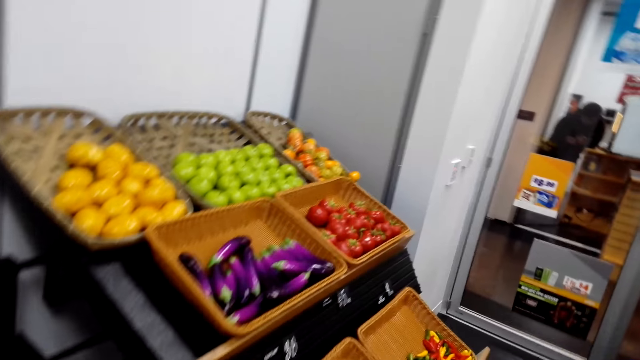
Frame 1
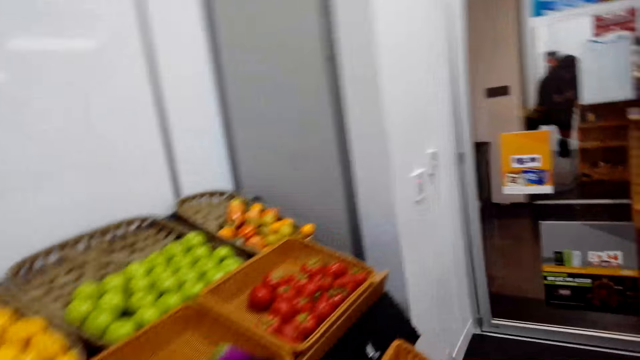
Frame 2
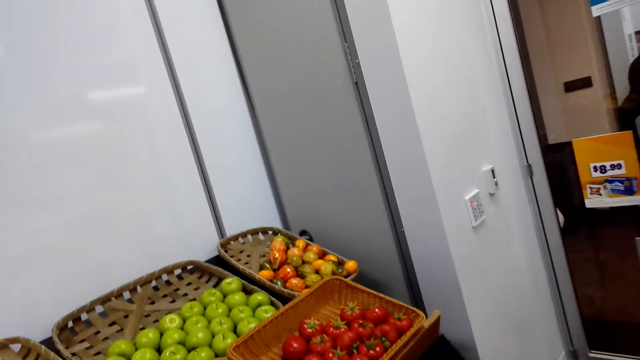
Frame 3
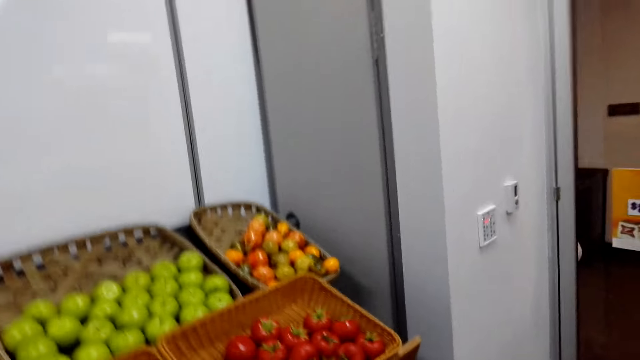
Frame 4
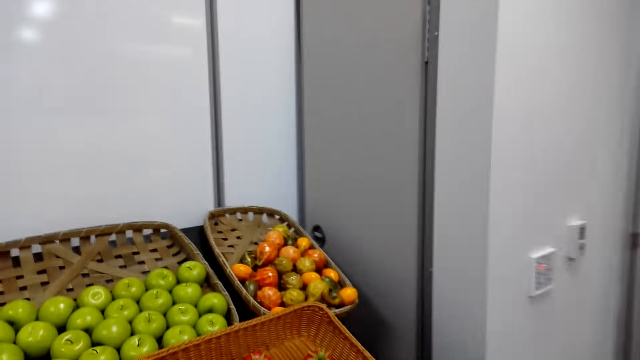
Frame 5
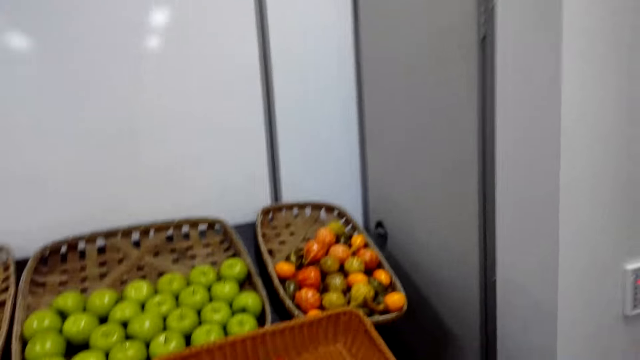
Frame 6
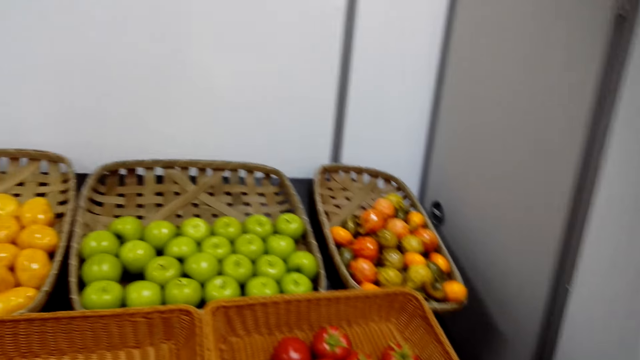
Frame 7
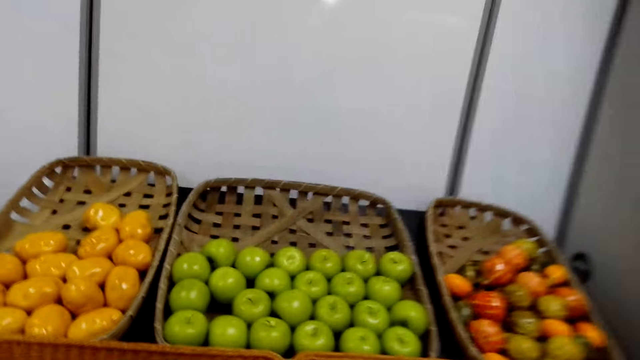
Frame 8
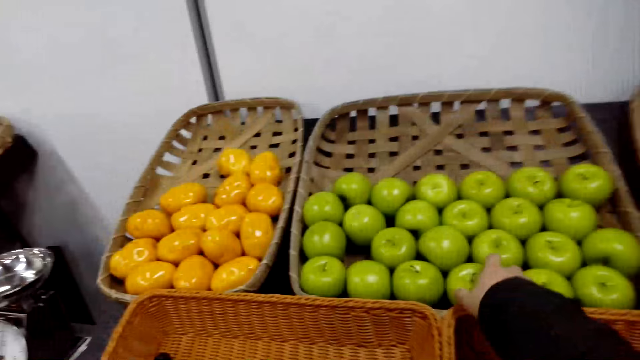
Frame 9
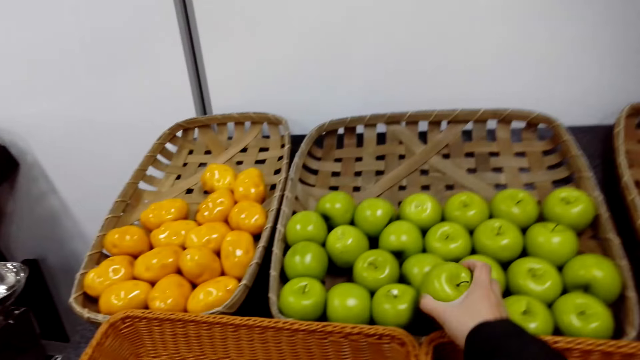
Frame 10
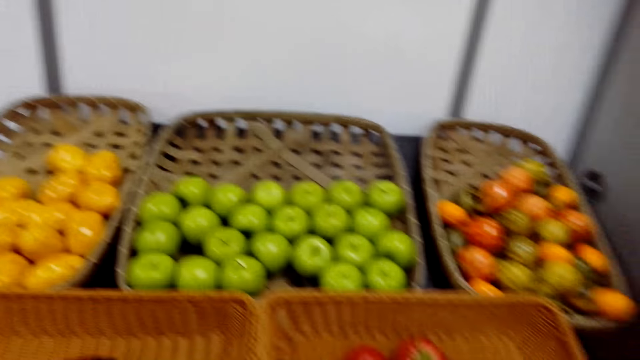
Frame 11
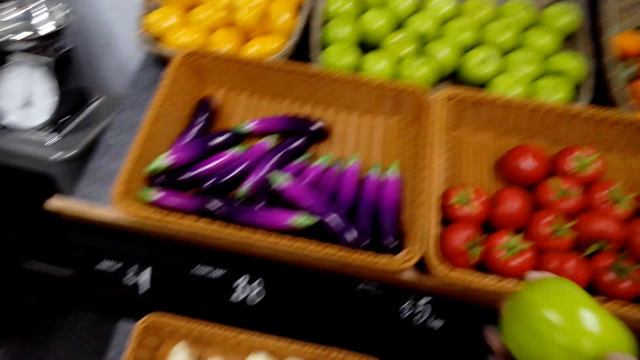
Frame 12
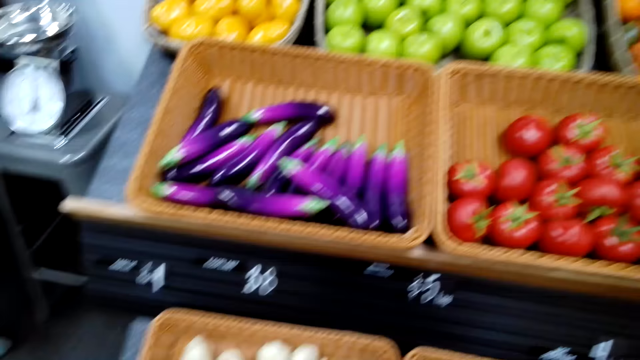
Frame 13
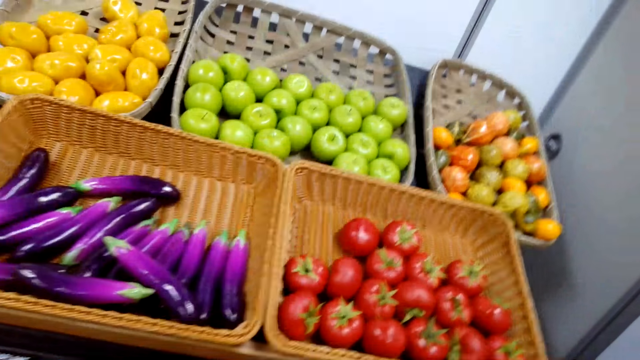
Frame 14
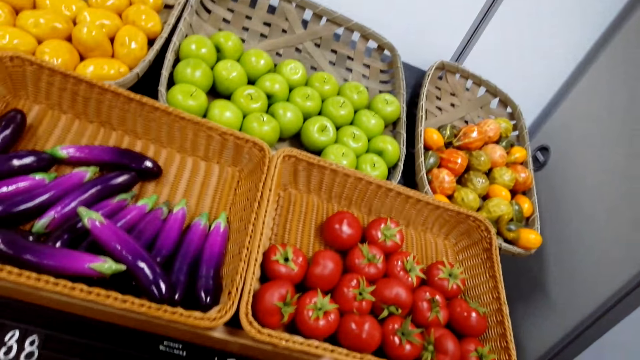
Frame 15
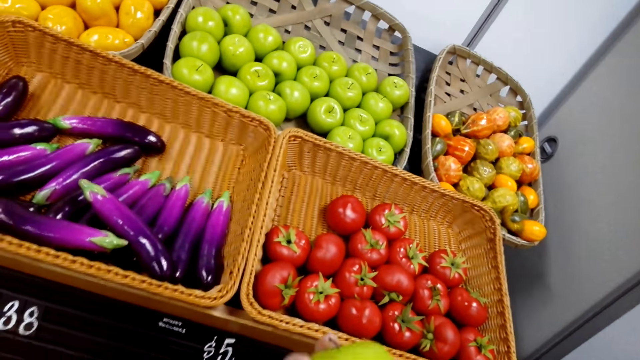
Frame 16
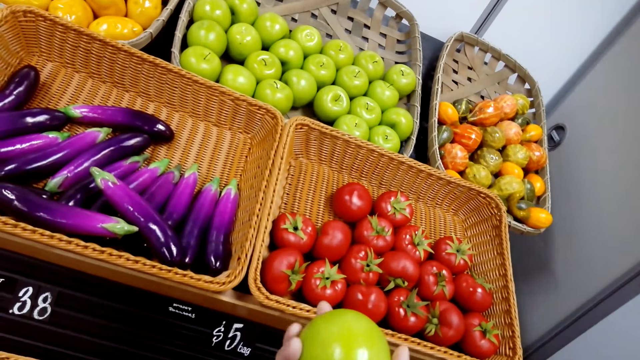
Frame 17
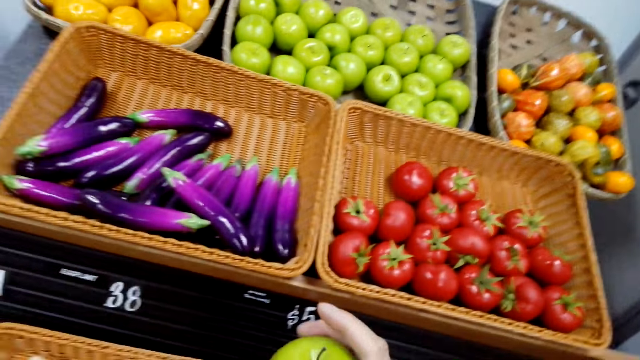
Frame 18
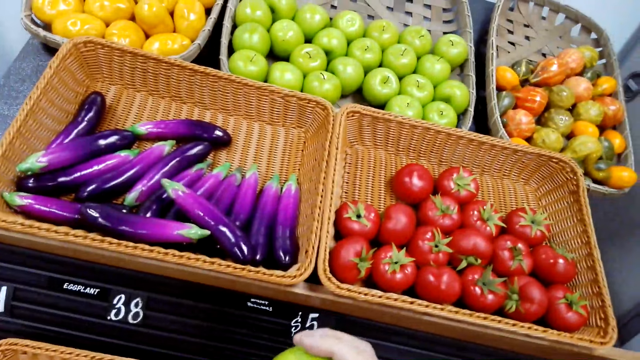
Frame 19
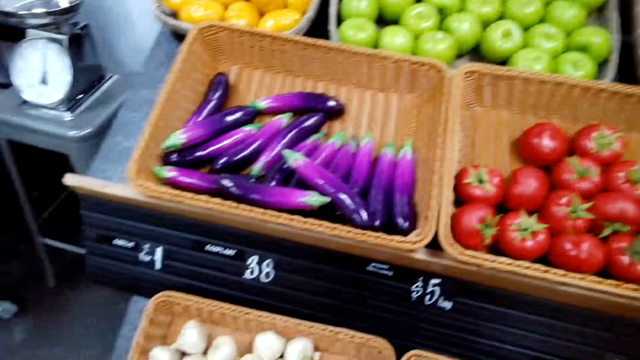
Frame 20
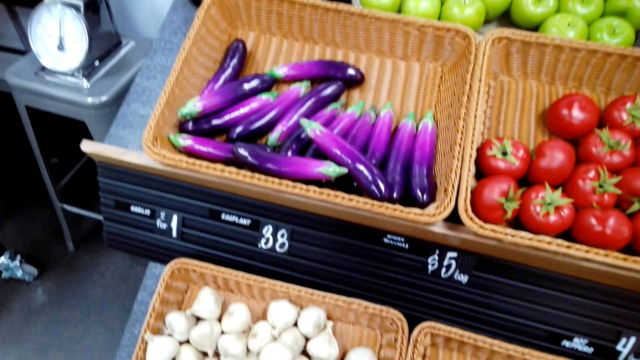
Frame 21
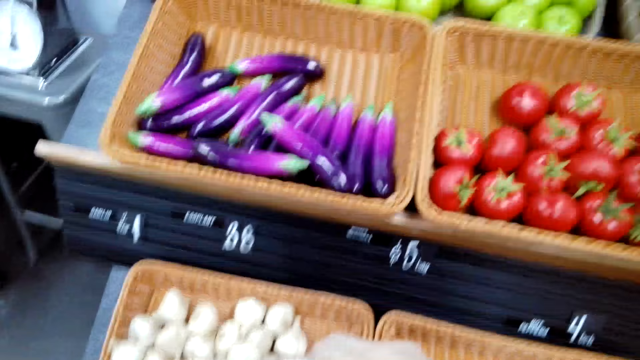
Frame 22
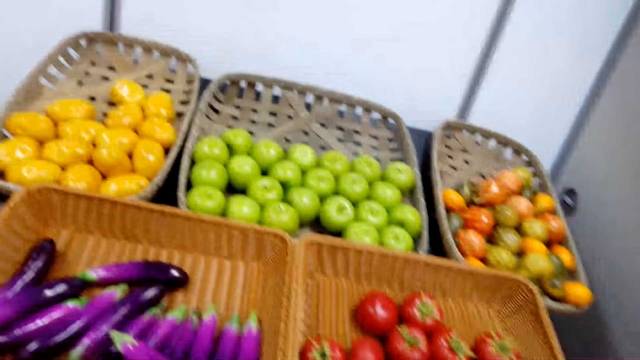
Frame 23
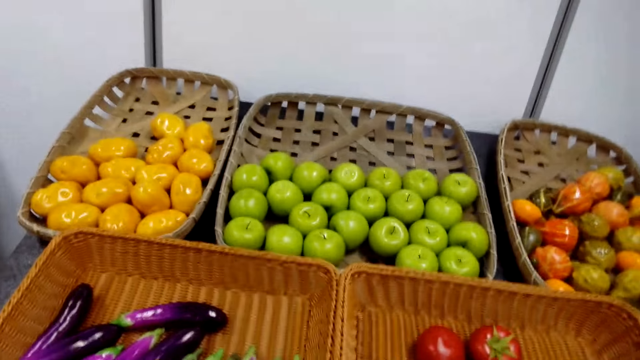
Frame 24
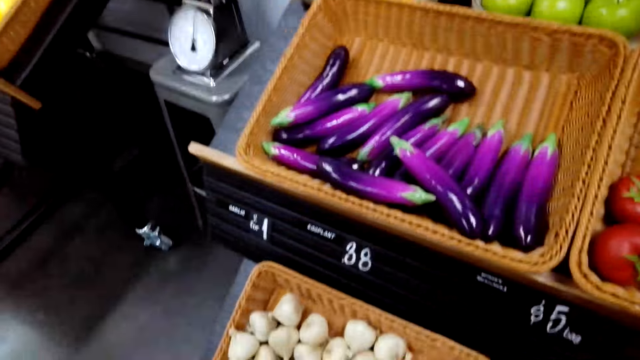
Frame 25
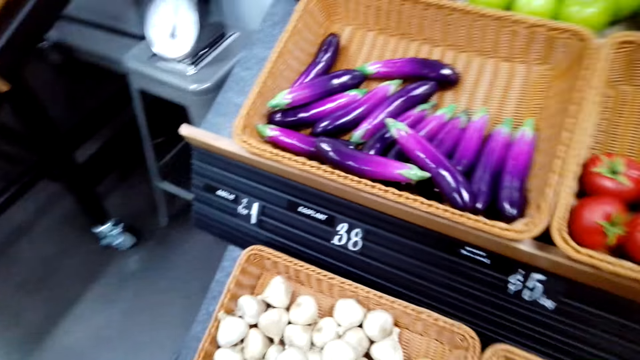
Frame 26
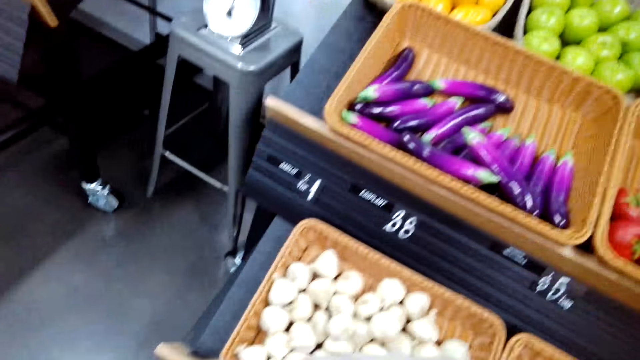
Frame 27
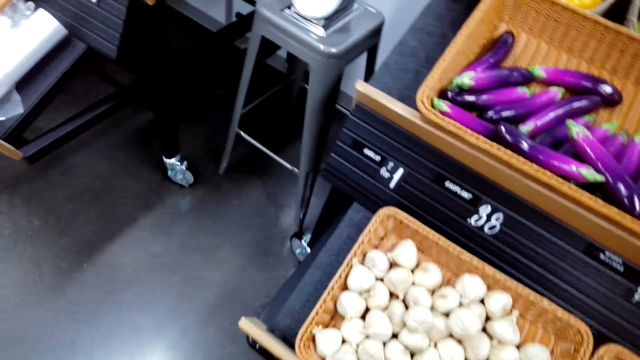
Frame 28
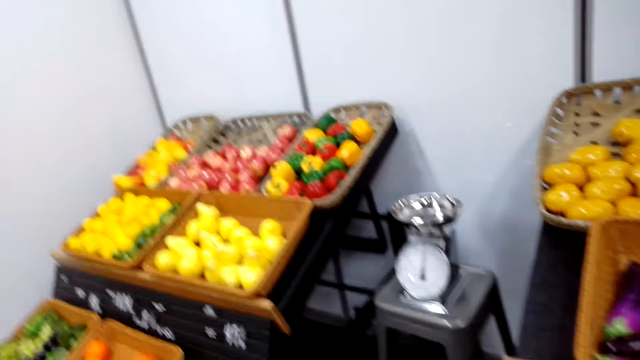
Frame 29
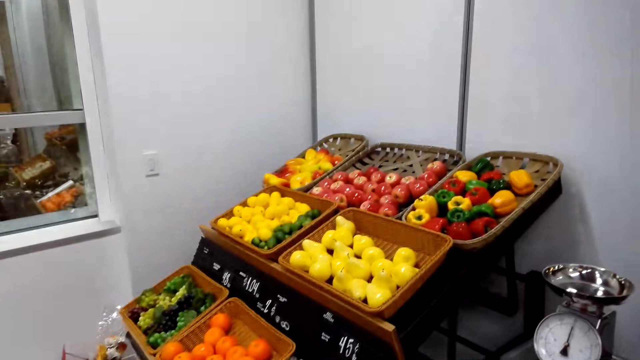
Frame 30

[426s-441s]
The camera wearer grabs a green apple. They put the apple in the paper bag.

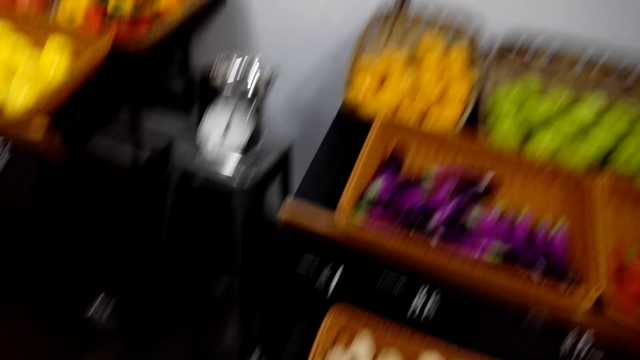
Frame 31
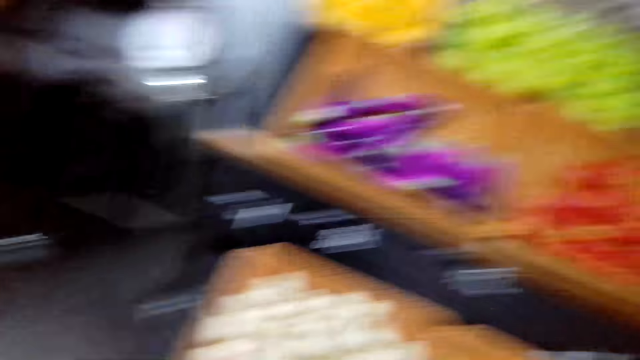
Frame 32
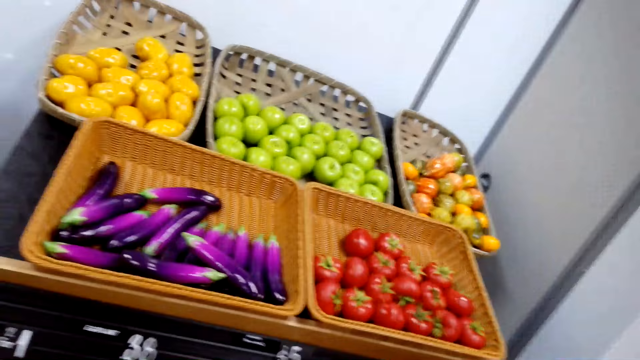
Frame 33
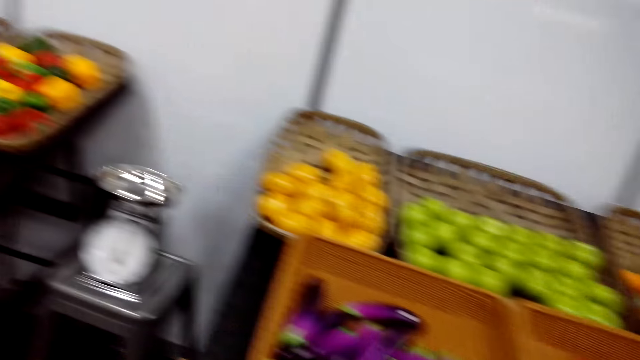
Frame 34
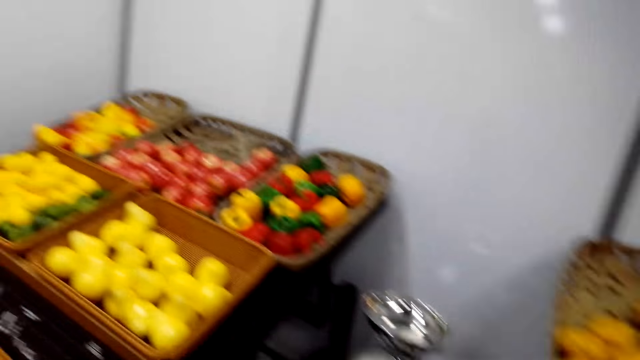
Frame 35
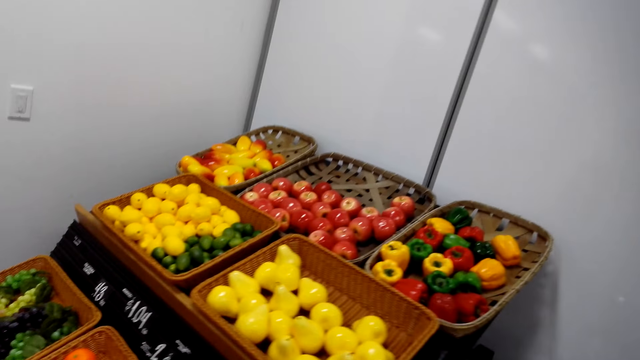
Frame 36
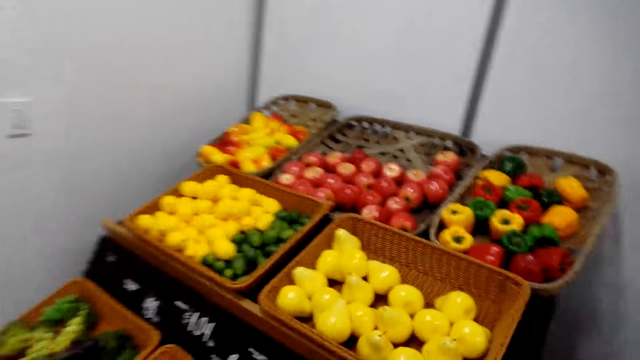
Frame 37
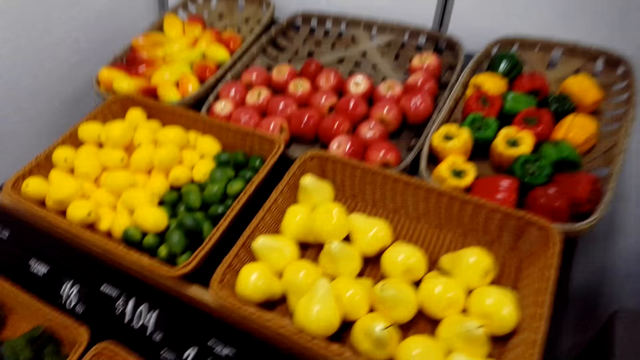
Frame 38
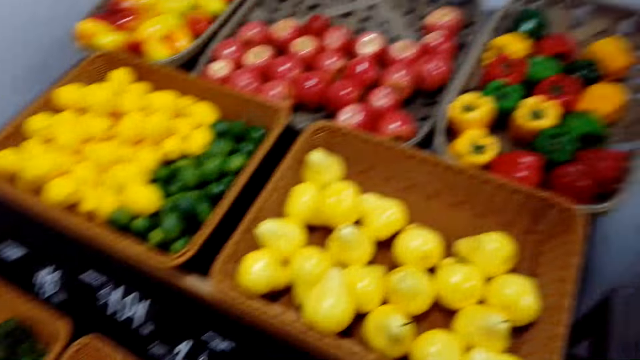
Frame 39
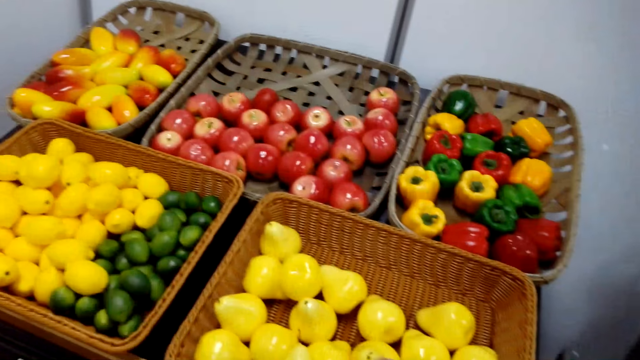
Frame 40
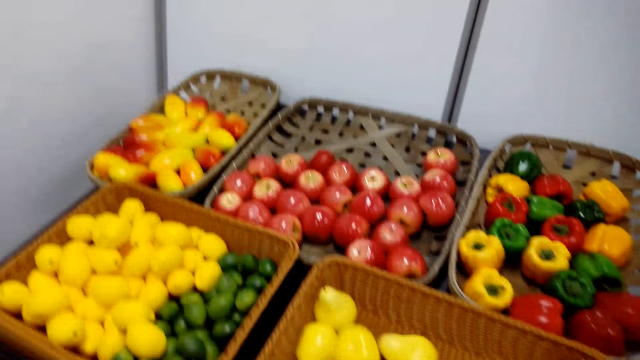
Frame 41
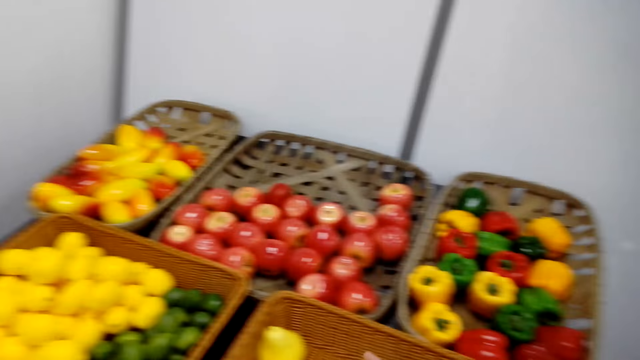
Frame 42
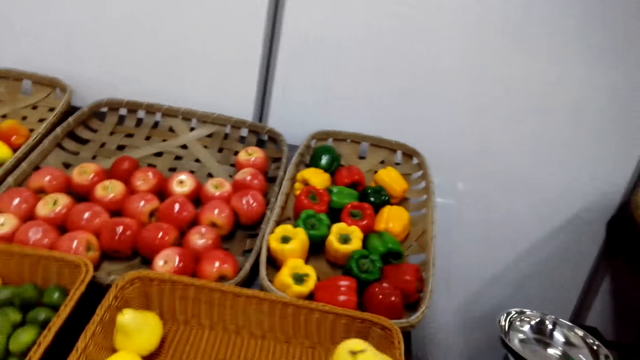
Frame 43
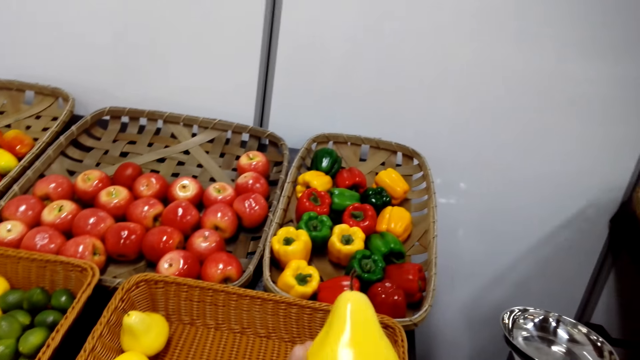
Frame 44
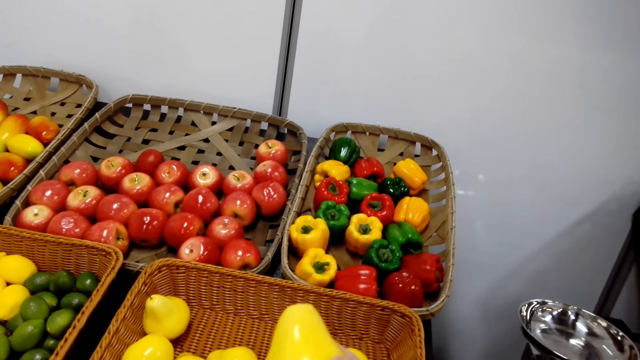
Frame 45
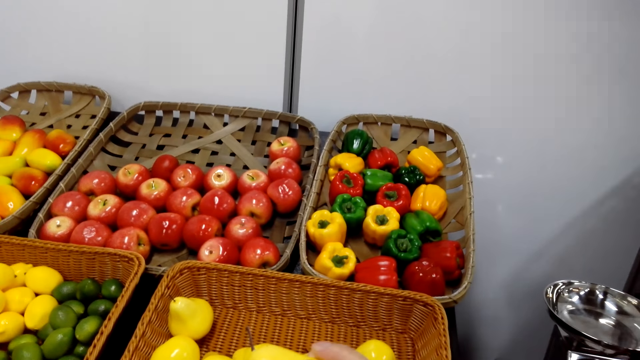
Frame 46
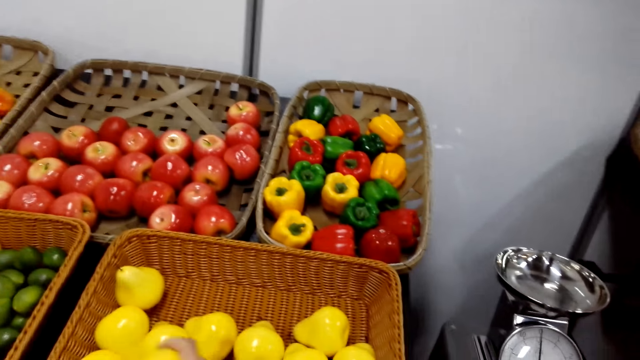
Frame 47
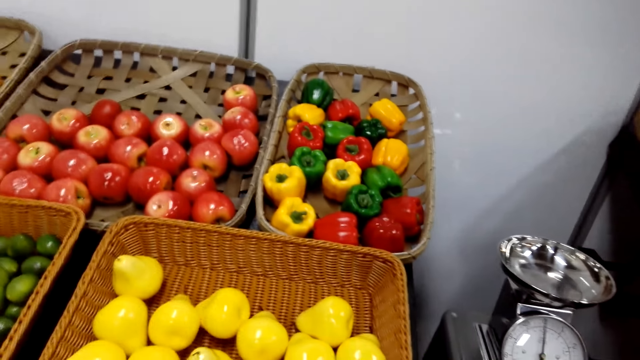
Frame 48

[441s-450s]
The camera wearer grabs a pear.
